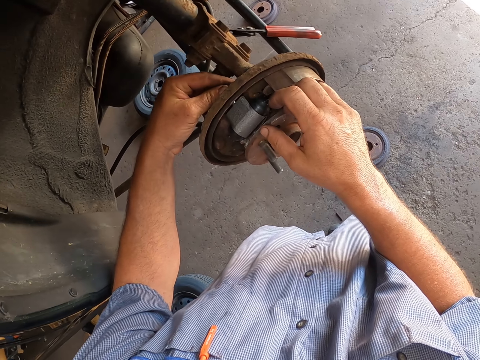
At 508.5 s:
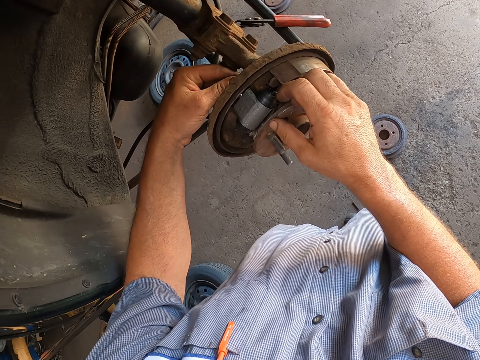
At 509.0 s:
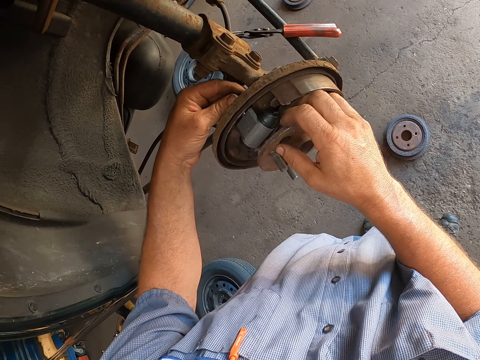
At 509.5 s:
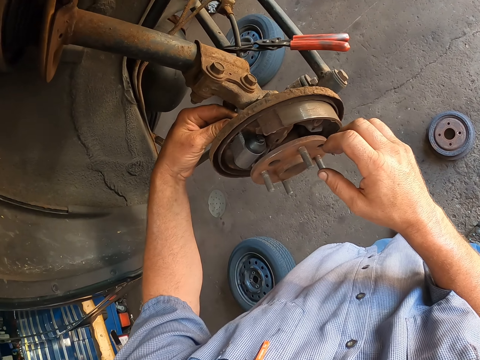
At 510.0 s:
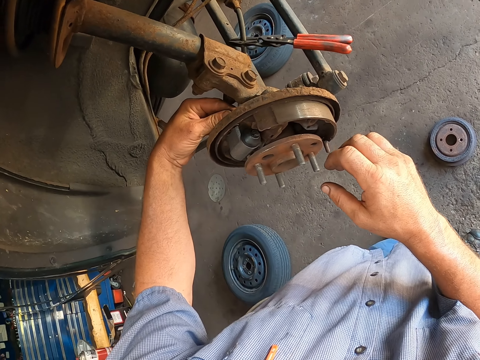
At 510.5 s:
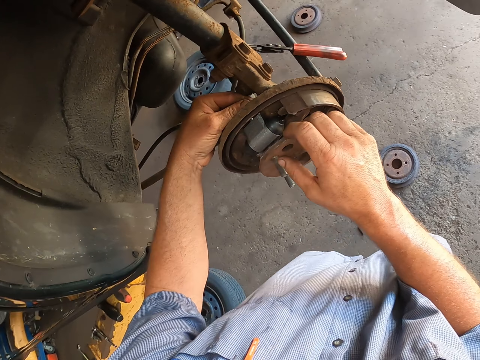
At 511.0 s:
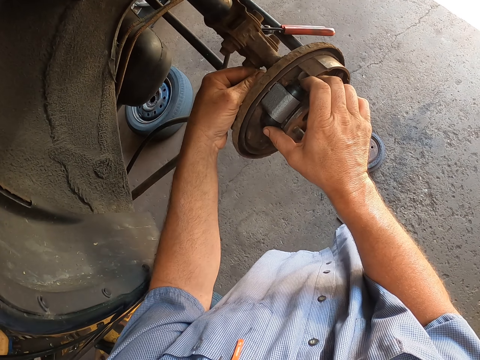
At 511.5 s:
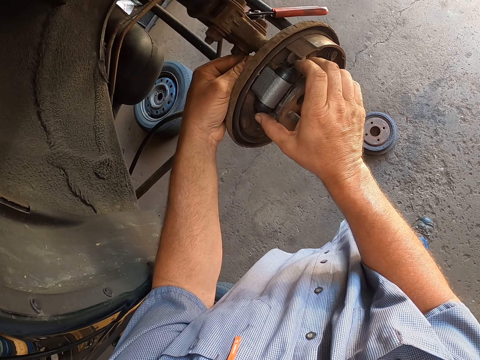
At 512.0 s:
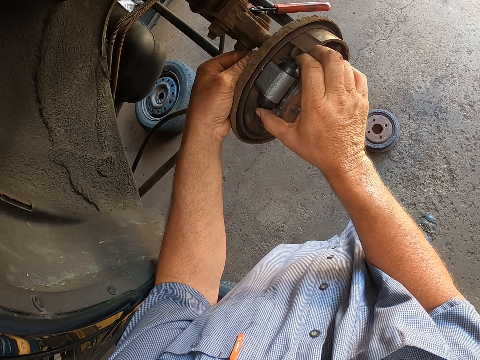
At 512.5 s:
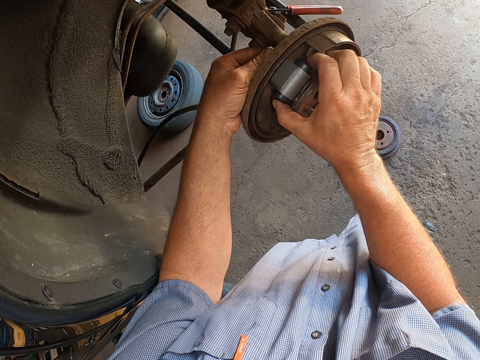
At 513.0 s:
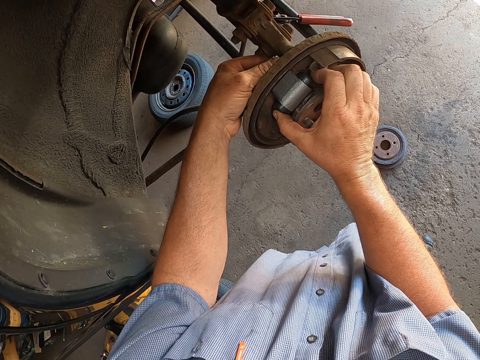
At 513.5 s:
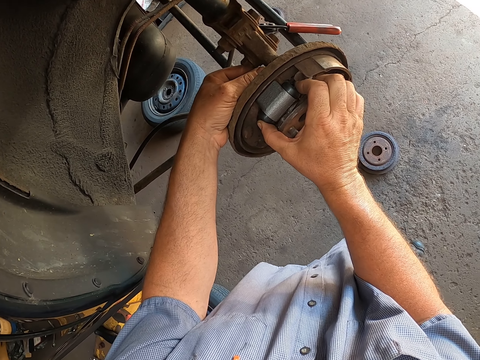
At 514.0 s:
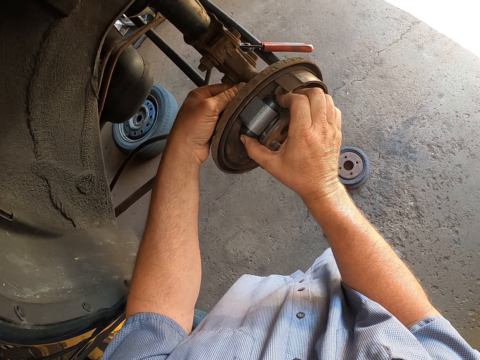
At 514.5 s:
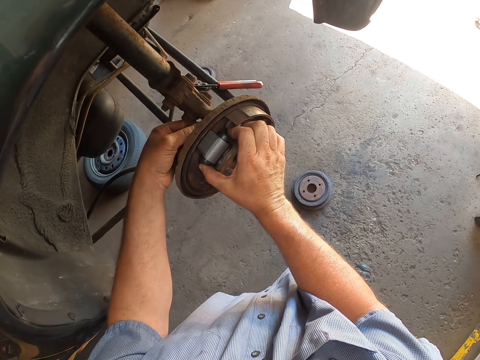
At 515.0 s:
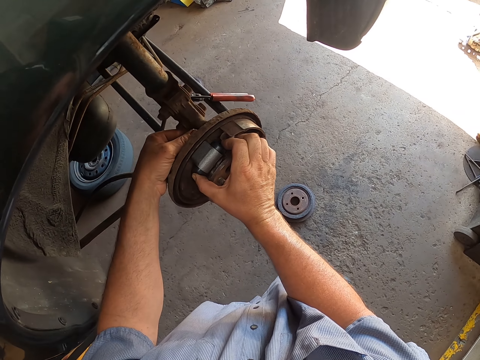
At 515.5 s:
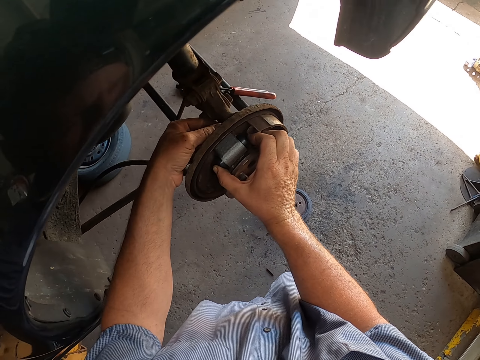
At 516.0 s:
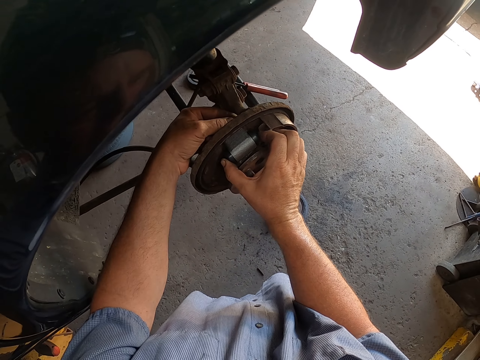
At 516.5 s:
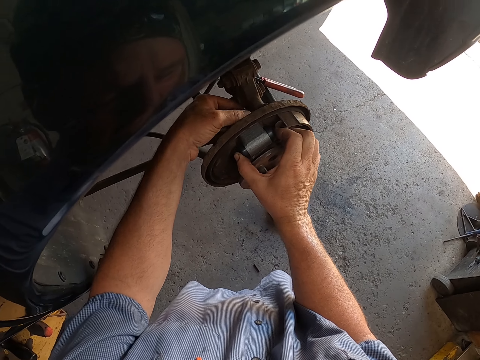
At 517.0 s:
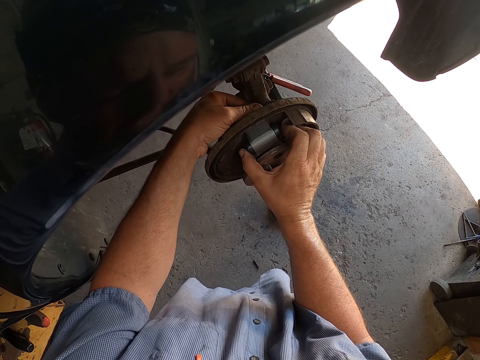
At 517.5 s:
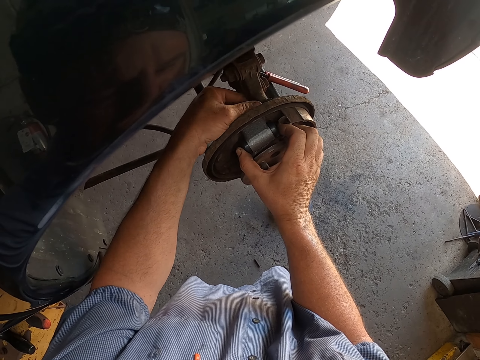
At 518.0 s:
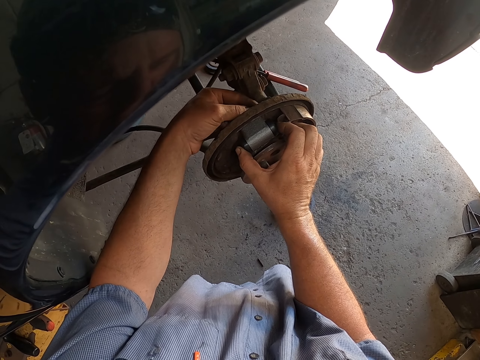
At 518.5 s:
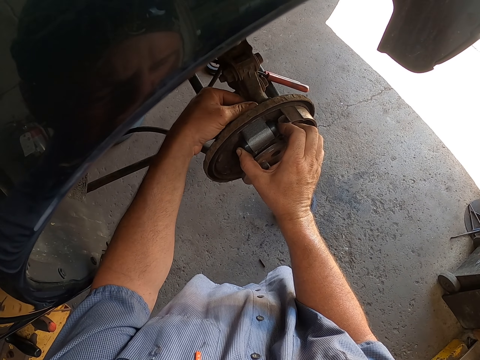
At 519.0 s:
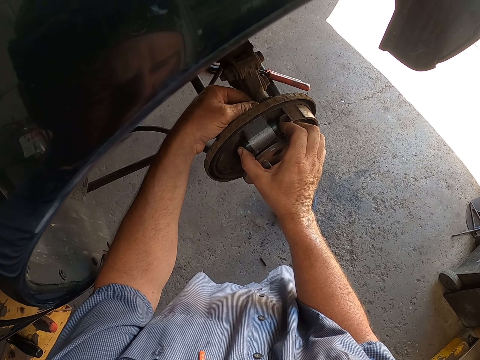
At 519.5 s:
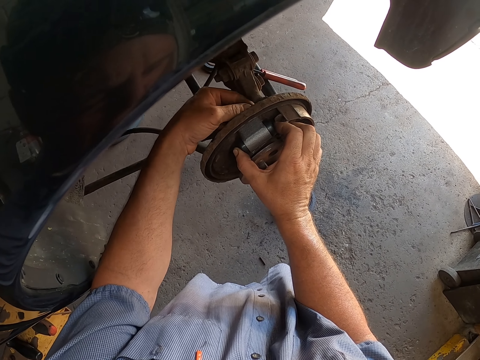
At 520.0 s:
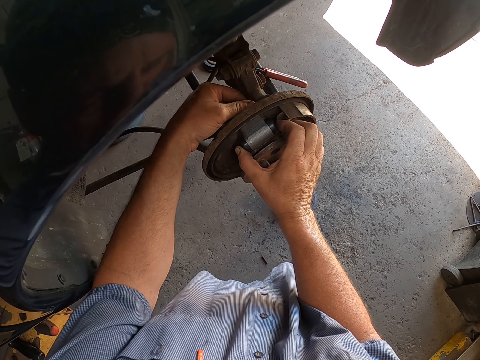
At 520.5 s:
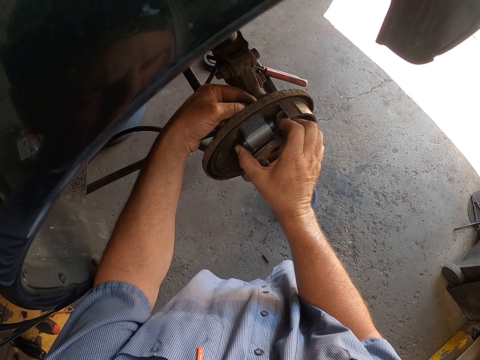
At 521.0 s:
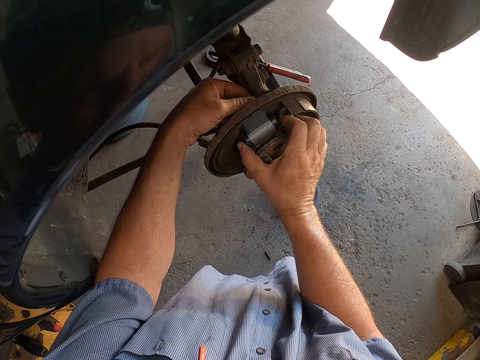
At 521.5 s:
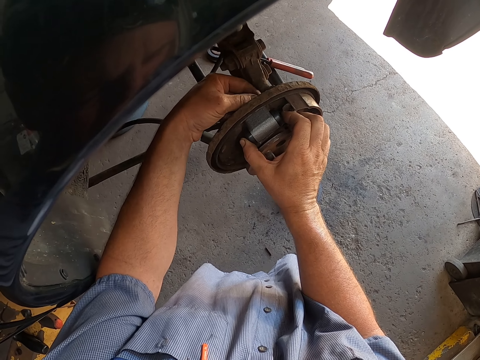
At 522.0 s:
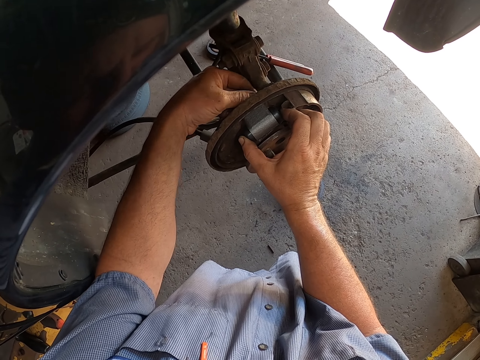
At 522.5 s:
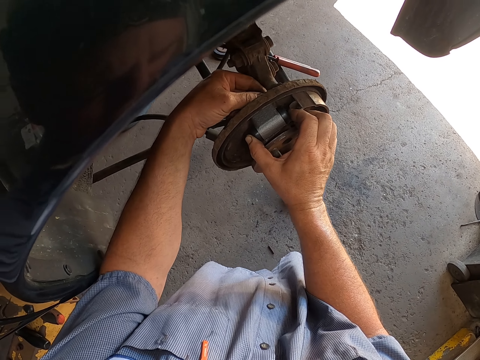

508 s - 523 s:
The camera wearer closes the nut with his hands.

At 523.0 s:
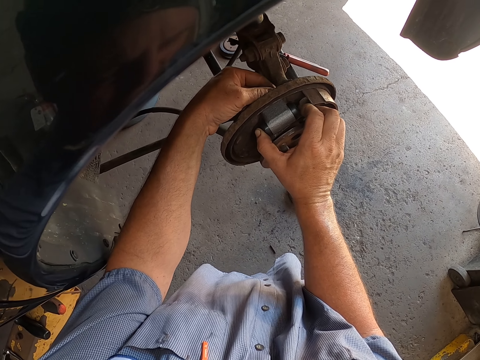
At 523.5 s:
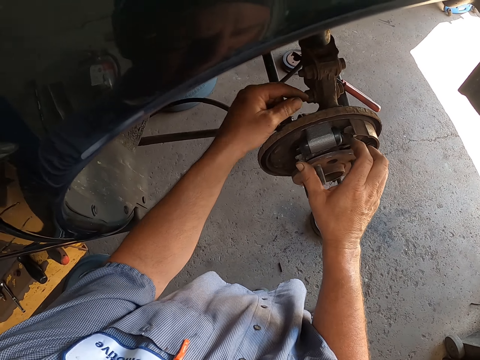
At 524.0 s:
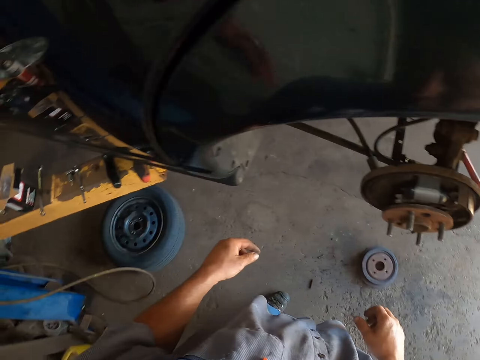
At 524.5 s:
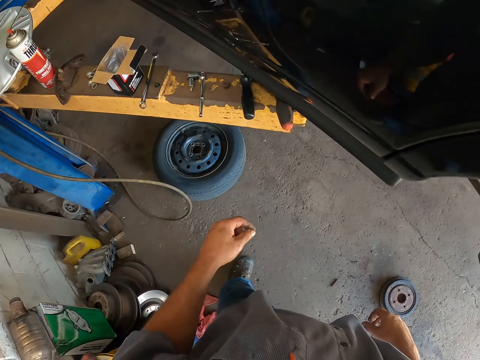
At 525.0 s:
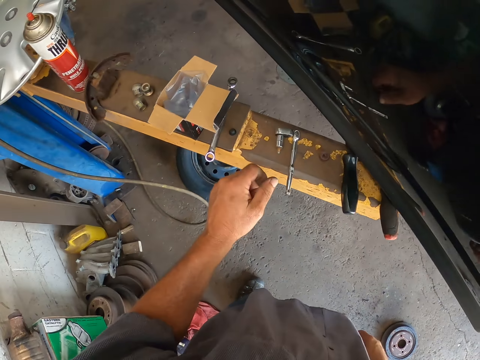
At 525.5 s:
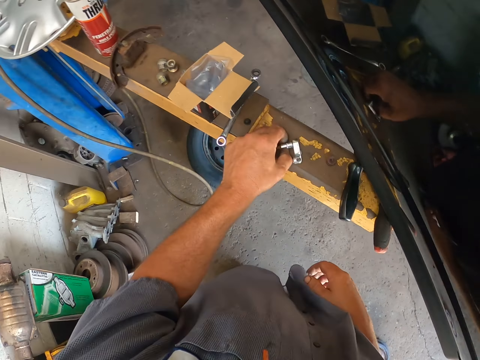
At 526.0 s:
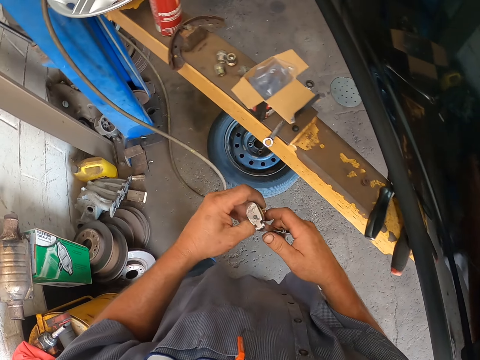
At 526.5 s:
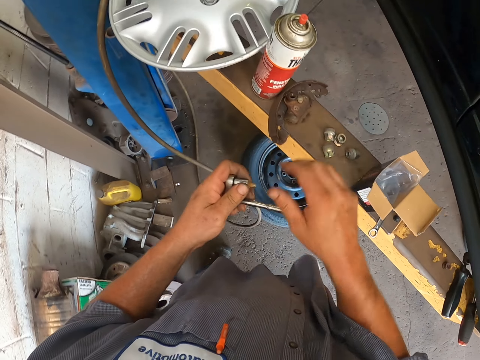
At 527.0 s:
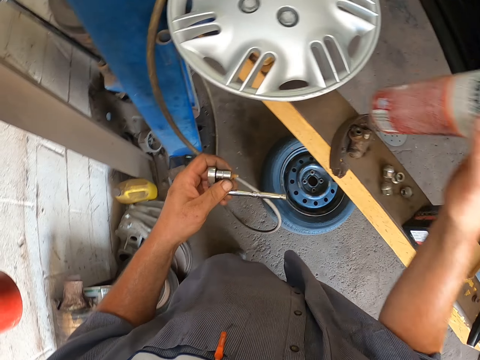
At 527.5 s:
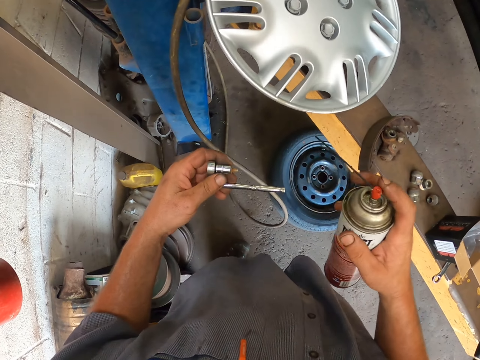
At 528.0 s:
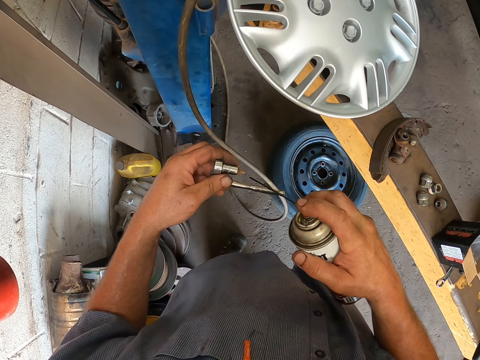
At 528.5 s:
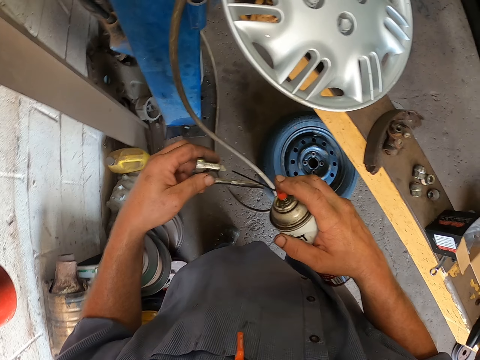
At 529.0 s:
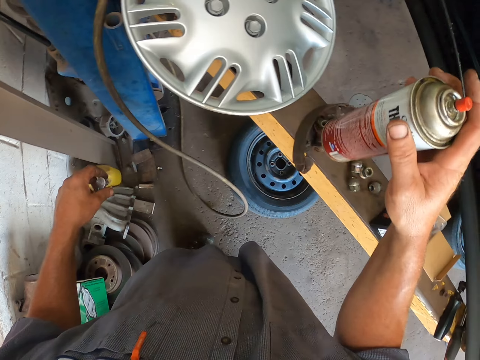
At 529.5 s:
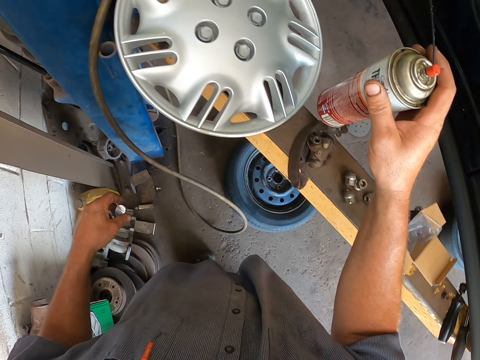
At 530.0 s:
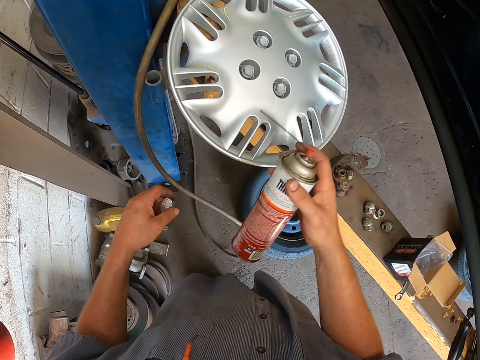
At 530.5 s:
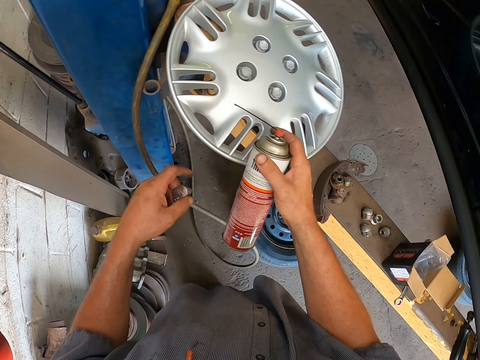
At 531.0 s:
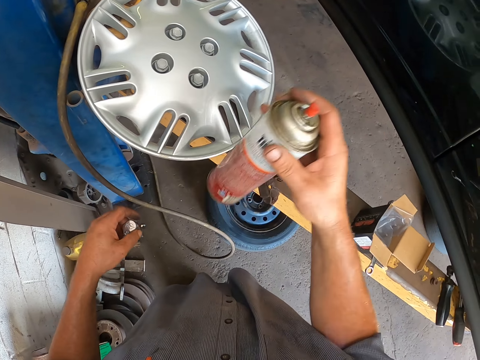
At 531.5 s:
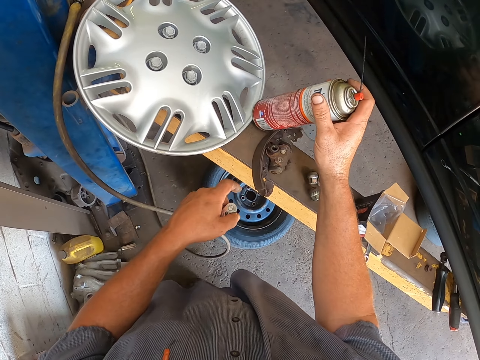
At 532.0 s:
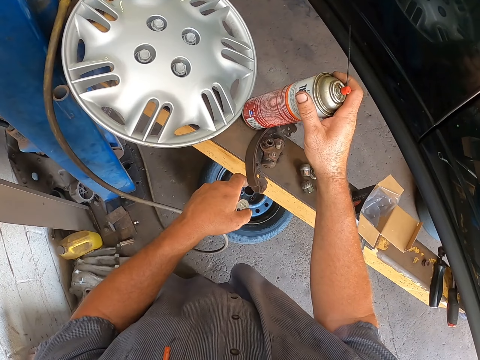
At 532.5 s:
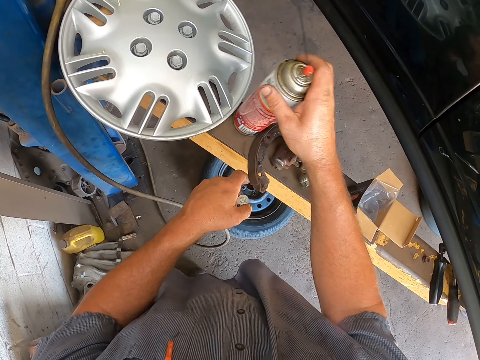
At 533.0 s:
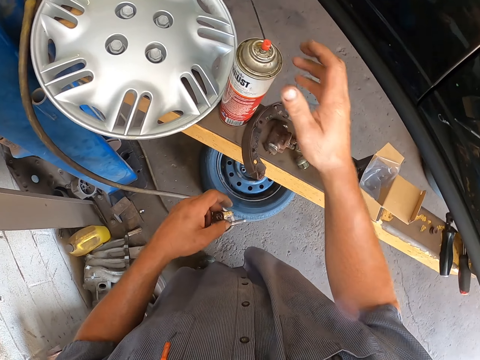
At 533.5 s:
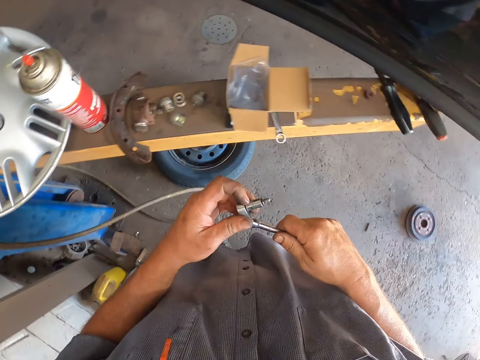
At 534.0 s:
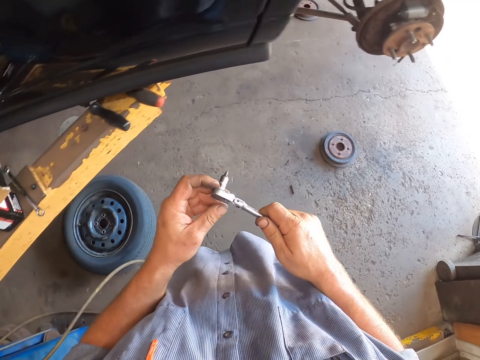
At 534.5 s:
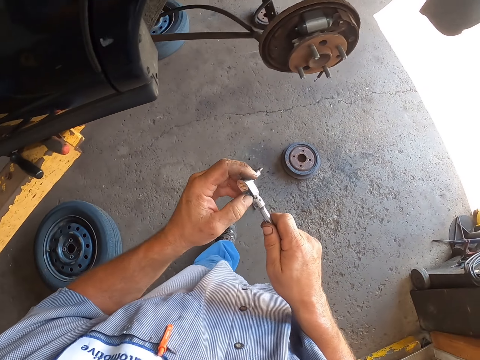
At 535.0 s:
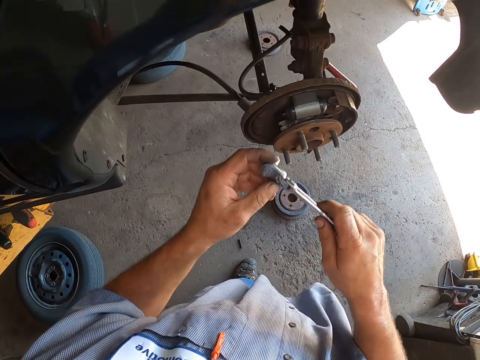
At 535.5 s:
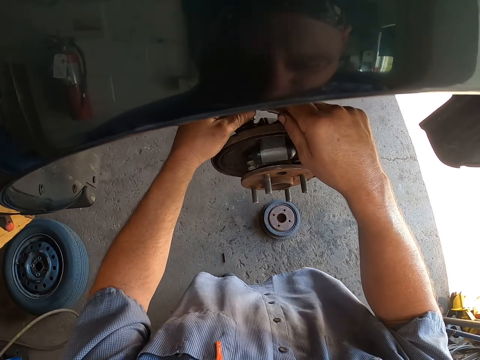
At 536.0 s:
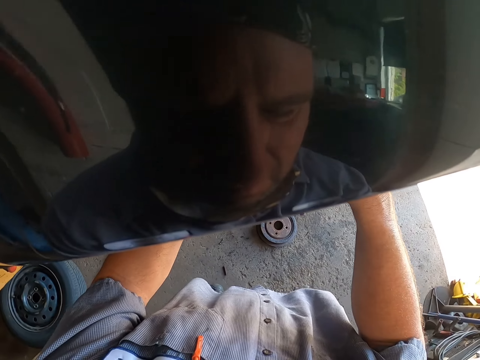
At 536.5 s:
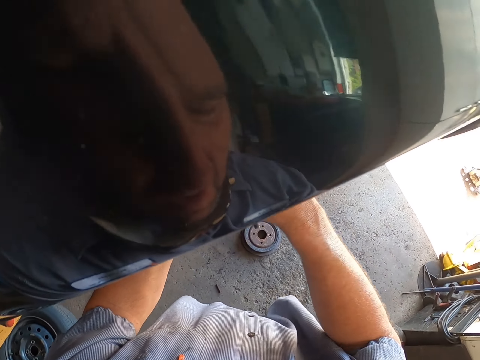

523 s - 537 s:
The camera wearer picks up the socket spanner on the car jack. He picks up the sprayer bottle with his right hand. He sprays the socket spanner. He puts the sprayer bottle on the car jack. He walks towards the car. He closes the wheel hub with the socket spanner. He fixes the wheel.
